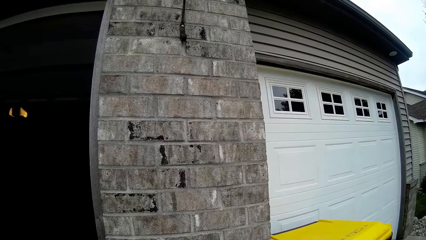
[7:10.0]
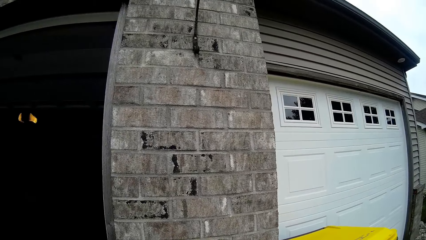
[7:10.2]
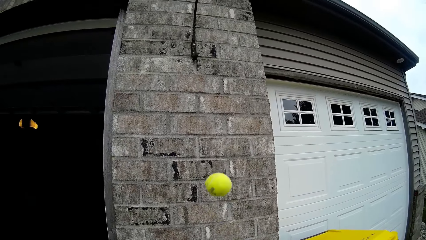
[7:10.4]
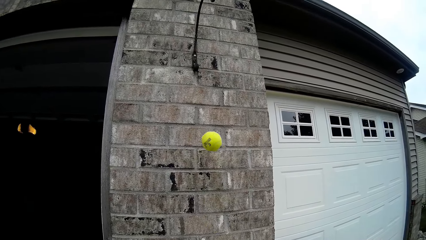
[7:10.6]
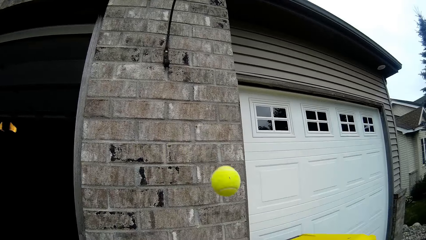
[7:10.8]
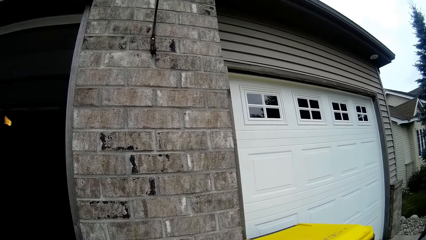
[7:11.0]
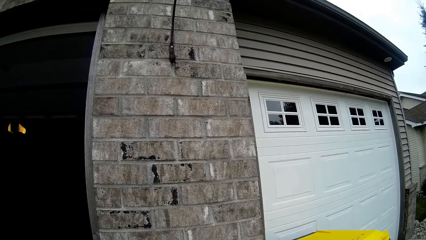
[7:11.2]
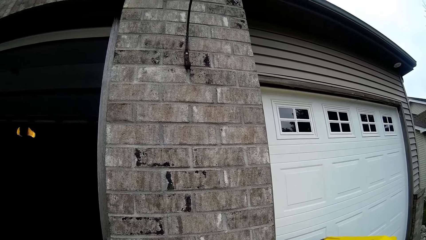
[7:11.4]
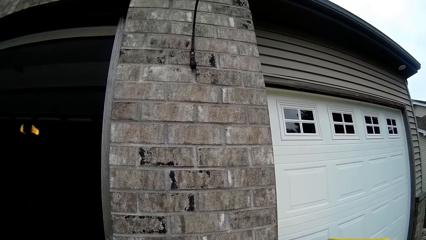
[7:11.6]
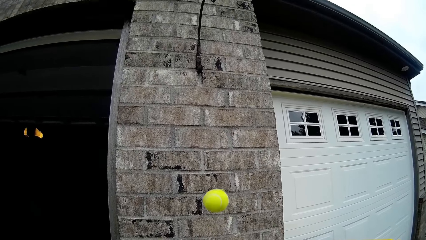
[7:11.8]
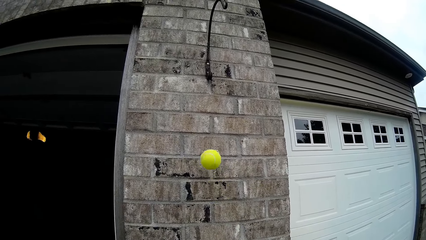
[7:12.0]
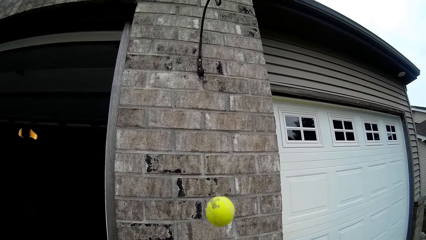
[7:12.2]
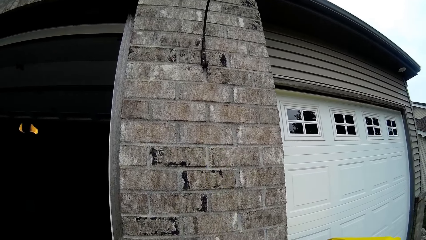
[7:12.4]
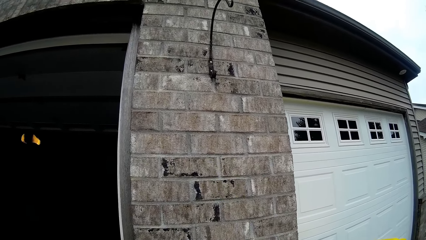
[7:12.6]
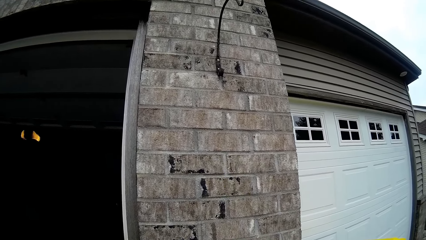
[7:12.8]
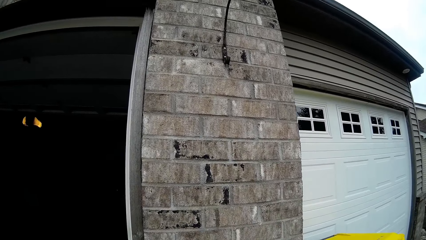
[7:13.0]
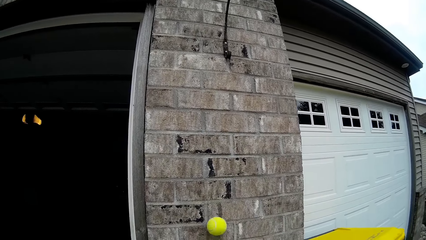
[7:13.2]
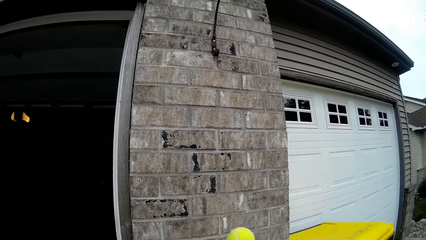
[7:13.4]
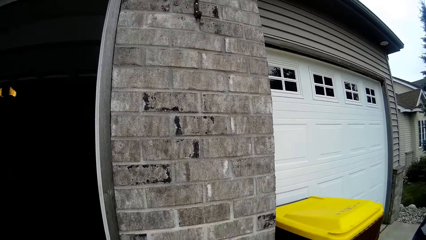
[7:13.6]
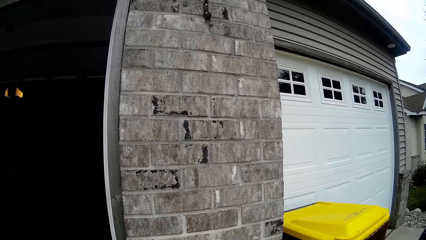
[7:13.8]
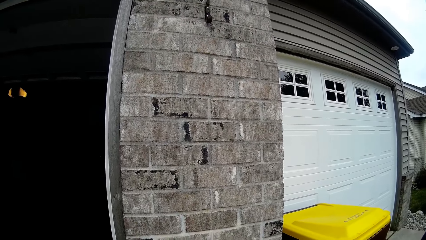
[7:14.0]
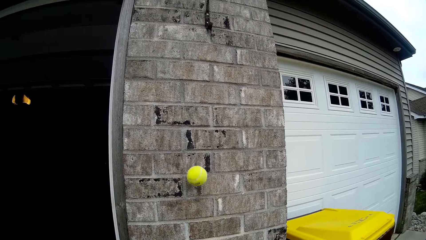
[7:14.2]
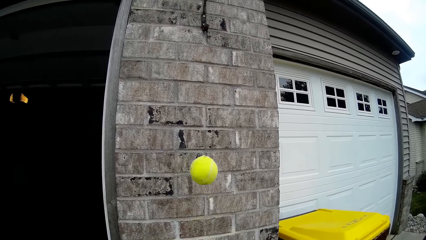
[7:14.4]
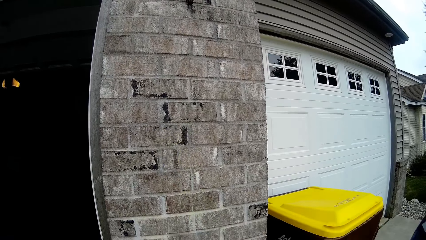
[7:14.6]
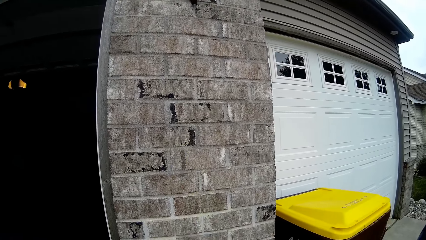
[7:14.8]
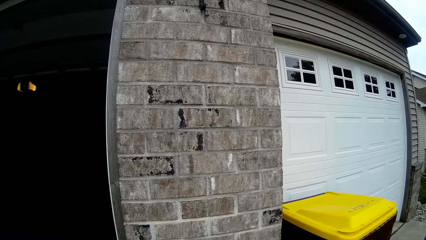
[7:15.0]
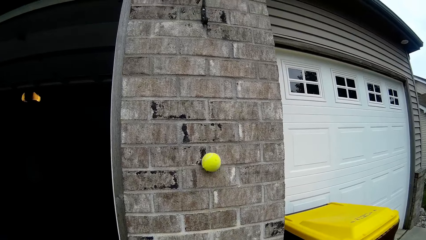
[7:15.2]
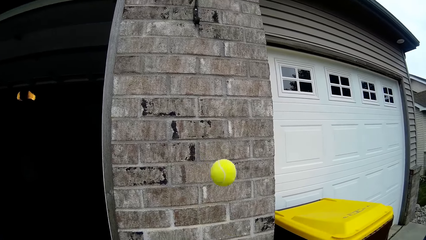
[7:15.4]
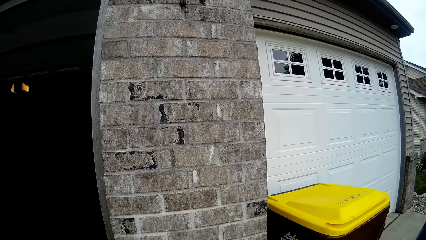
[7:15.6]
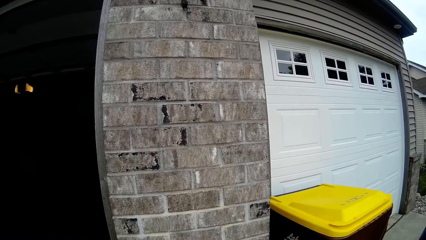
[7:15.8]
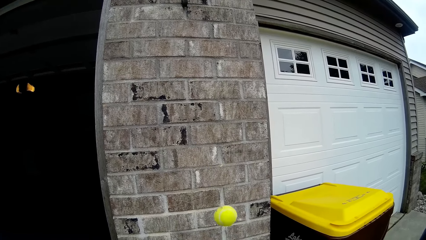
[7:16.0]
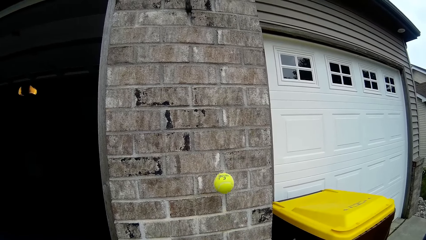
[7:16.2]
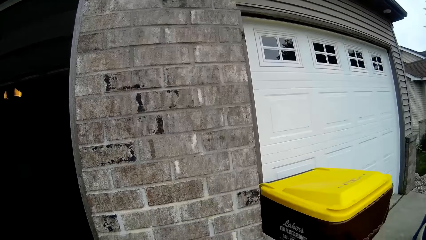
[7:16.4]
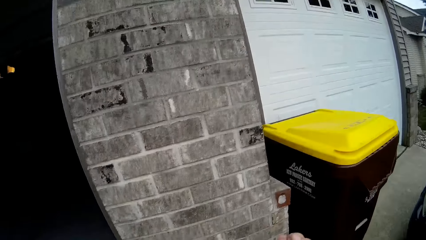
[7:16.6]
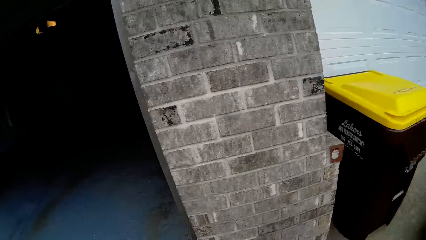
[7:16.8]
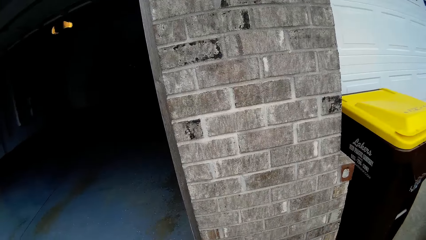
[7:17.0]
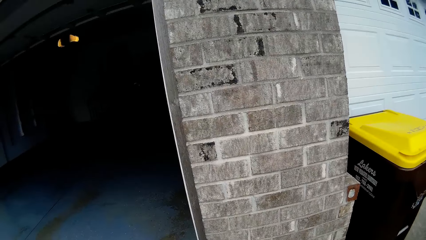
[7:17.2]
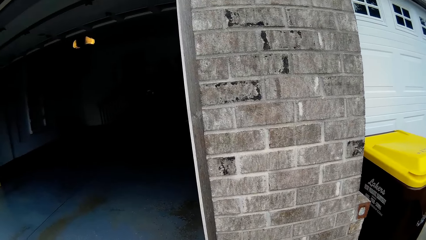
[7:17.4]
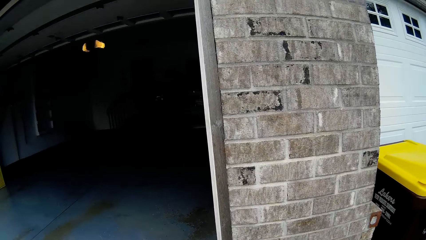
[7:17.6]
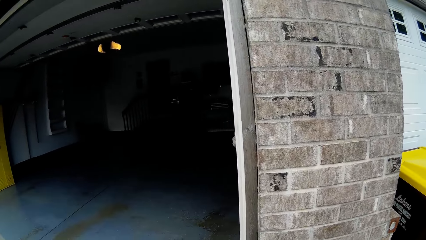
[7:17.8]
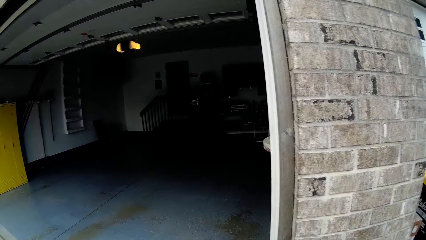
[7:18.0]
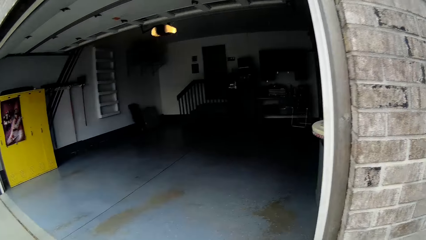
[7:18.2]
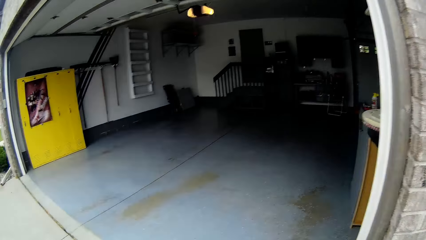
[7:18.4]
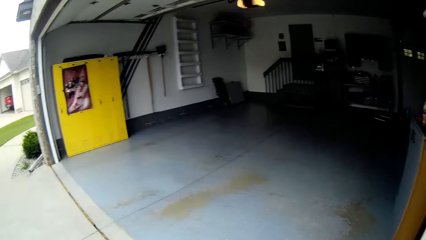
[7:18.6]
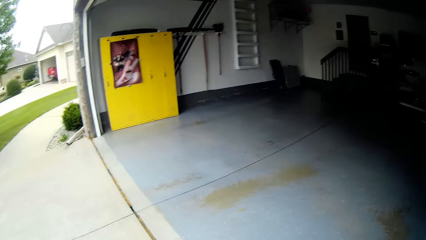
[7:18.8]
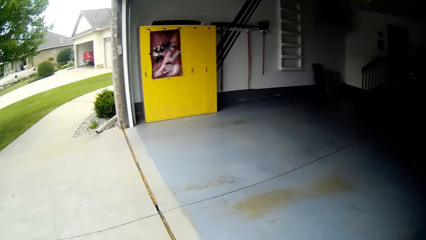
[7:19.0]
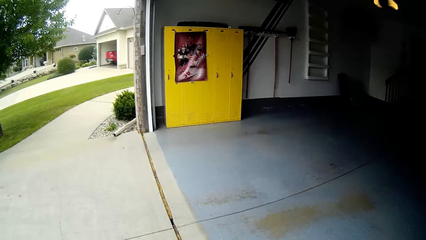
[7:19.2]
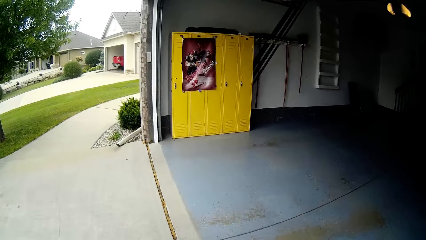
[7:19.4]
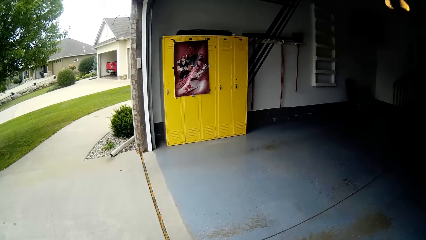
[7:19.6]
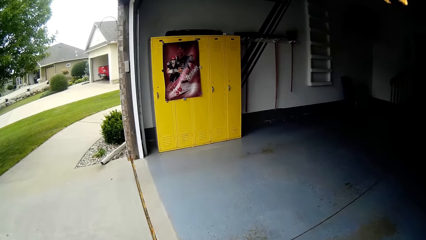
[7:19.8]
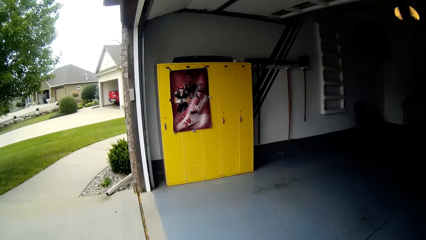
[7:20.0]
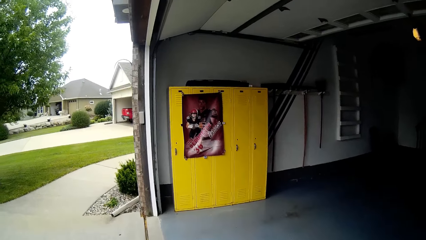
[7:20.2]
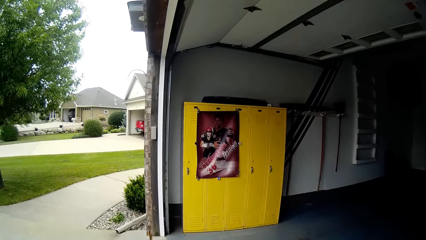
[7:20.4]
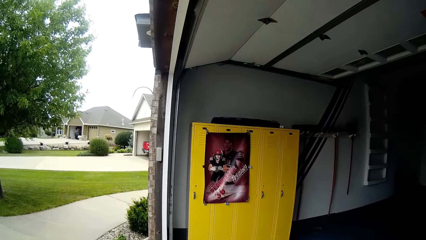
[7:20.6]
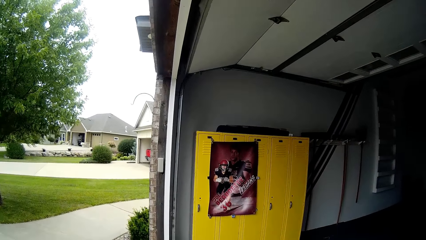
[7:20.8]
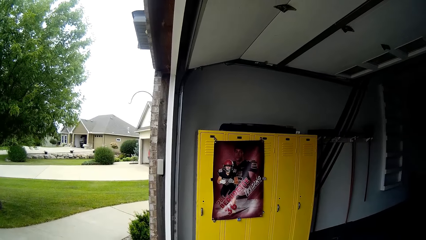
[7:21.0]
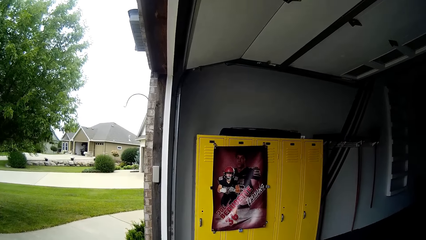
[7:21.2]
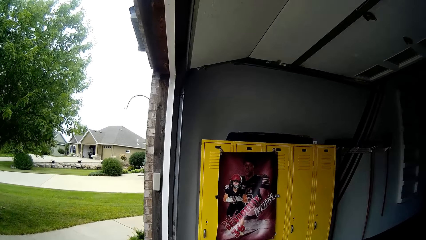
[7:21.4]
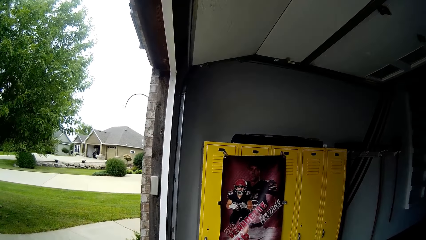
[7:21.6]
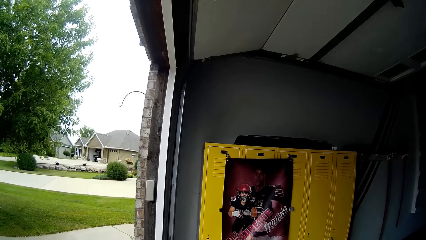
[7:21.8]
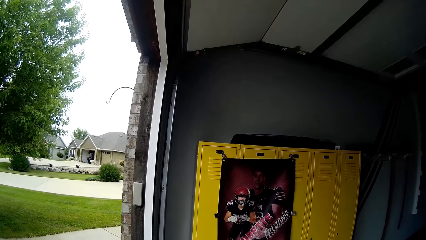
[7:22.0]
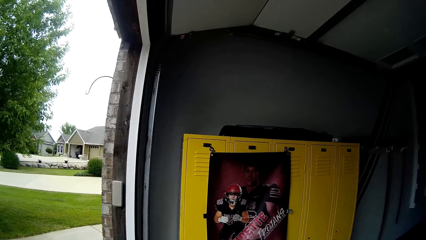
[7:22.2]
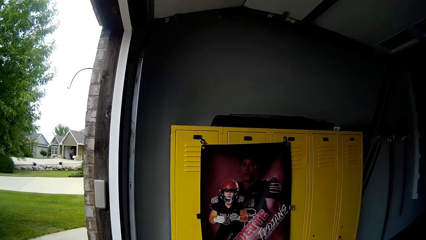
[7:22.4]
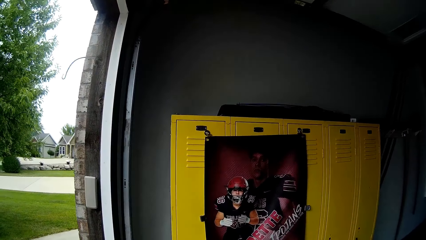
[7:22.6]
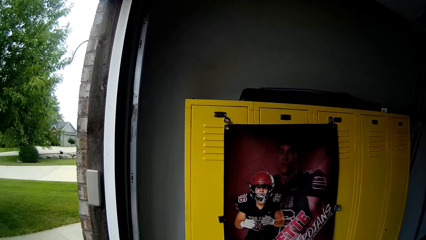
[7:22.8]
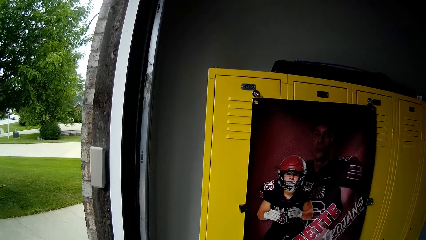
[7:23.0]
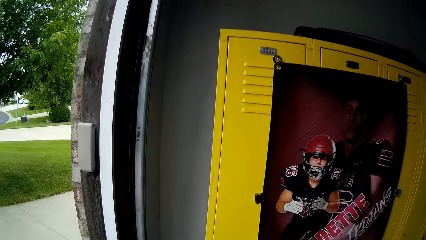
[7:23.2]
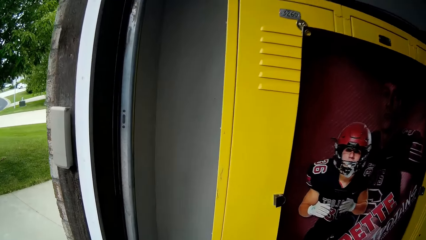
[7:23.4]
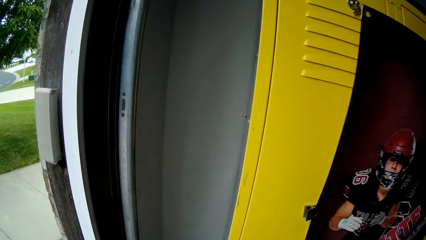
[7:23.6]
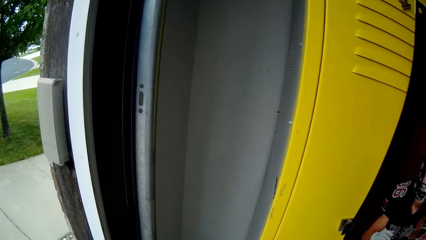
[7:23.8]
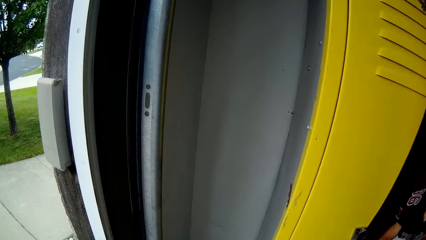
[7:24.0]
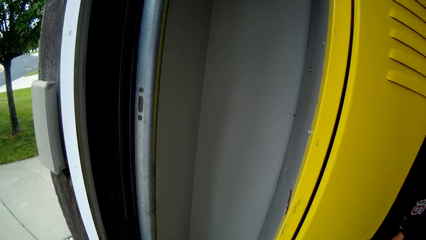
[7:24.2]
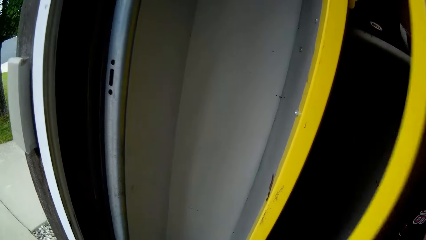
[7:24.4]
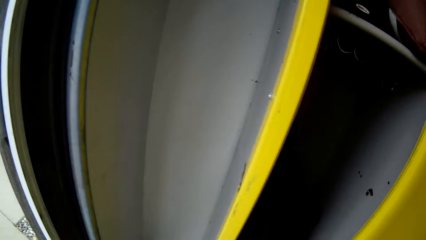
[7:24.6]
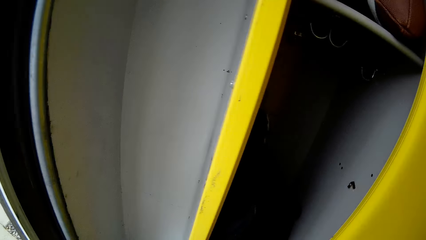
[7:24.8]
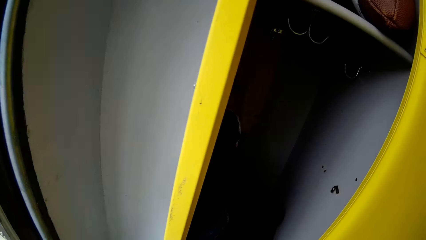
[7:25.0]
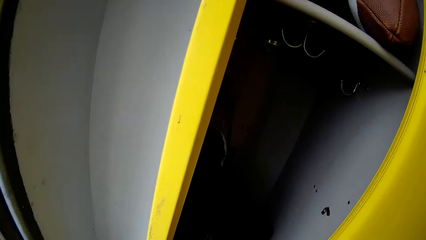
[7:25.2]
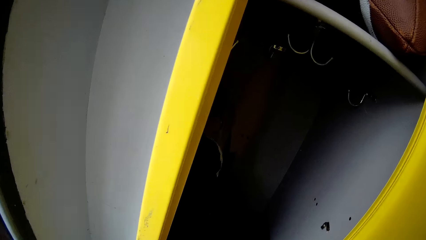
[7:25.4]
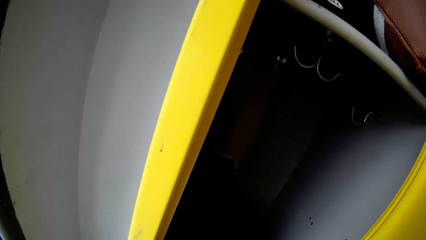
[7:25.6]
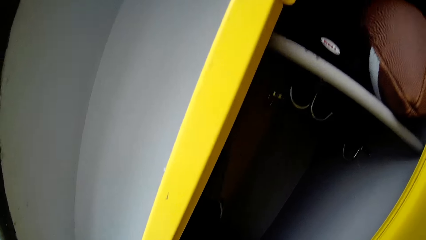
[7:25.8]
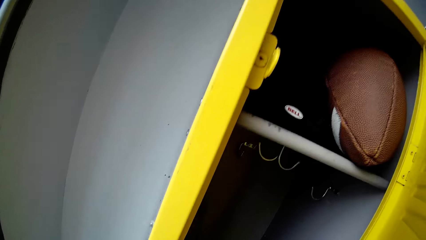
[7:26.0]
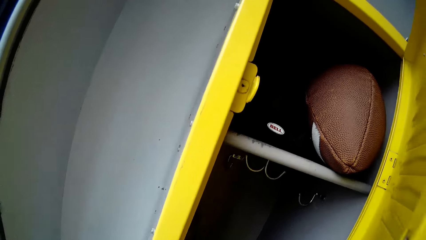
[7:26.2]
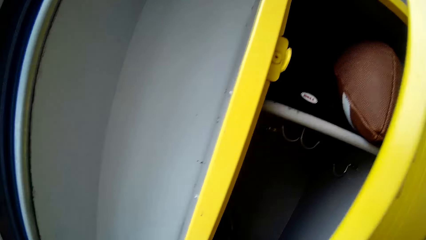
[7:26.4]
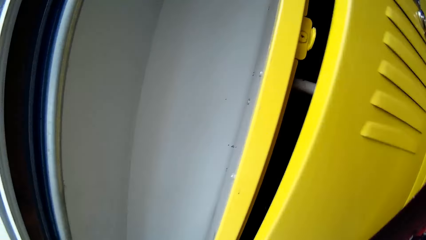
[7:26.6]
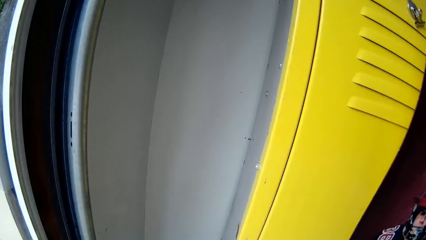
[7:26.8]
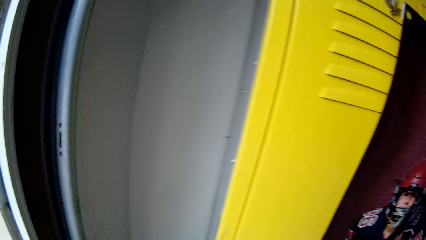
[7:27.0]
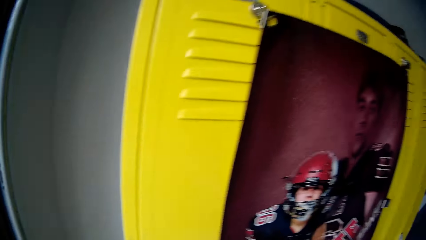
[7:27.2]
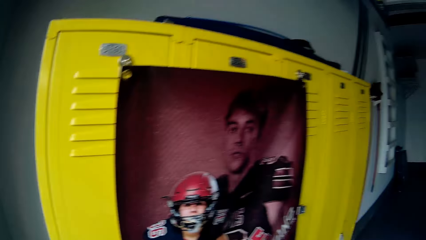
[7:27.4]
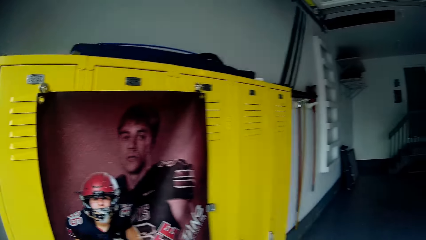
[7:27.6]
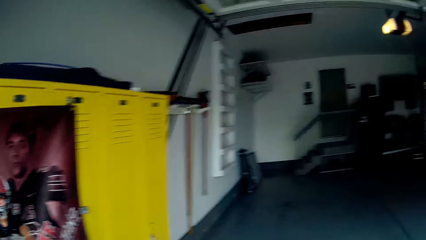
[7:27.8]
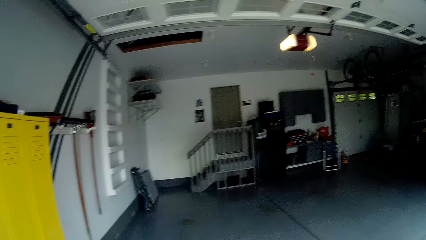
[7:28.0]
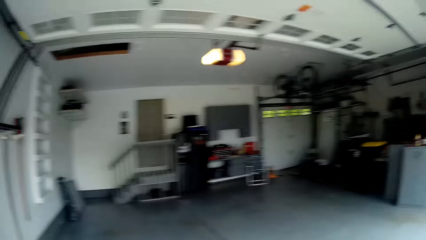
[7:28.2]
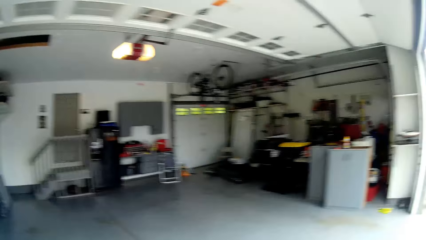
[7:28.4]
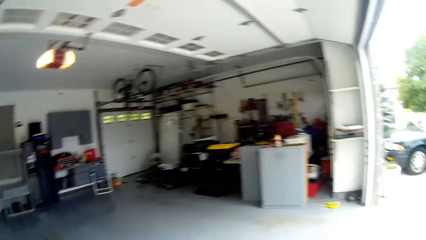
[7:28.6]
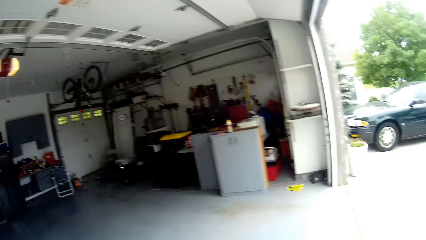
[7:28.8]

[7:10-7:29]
The camera wearer throws the ball on the wall. They catch the ball. They throw the ball on the wall. They catch the ball. They throw the ball on the wall. They catch the ball. They throw the ball on the wall. They catch the ball. They walk around the compound. They open another locker or drawer with the right hand. They pick up the hand gloves in the drawer. They close the locker.
